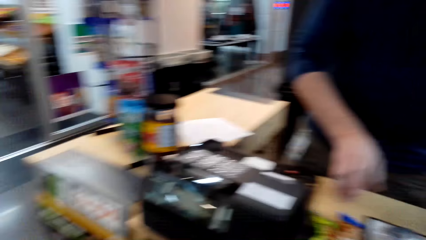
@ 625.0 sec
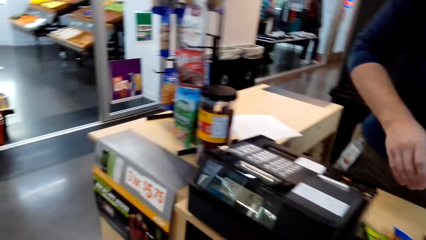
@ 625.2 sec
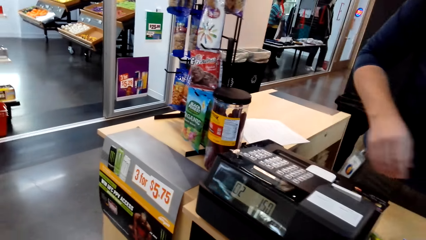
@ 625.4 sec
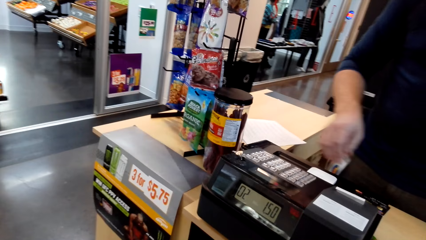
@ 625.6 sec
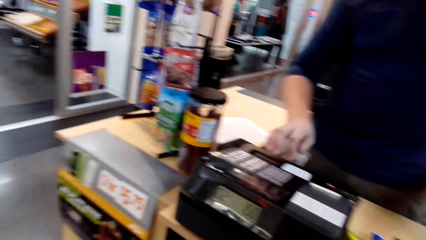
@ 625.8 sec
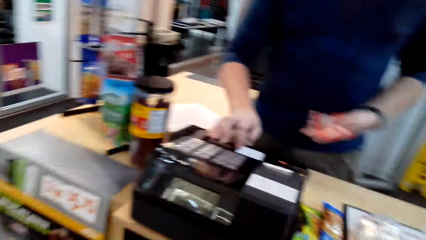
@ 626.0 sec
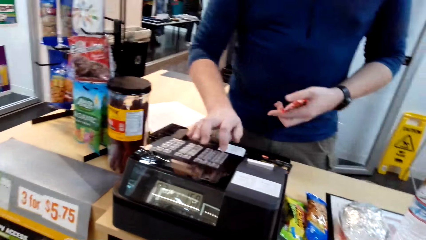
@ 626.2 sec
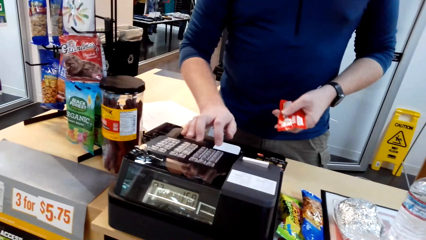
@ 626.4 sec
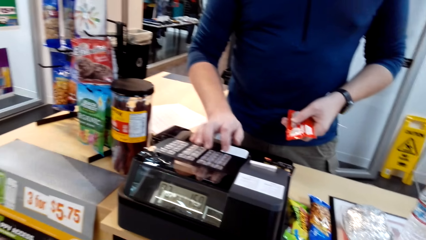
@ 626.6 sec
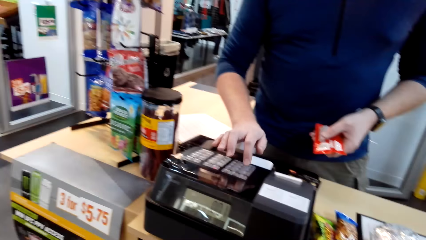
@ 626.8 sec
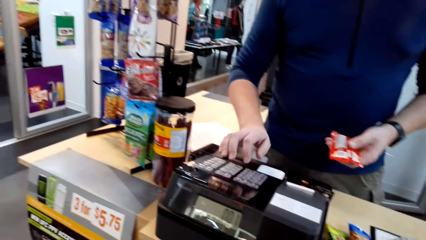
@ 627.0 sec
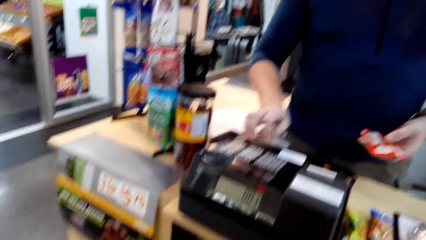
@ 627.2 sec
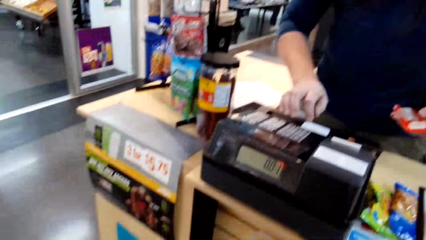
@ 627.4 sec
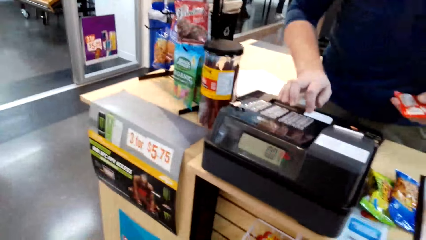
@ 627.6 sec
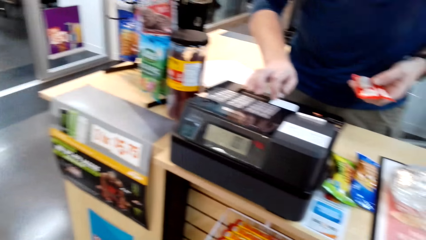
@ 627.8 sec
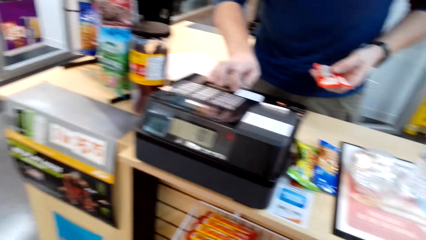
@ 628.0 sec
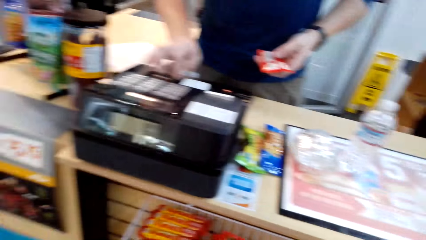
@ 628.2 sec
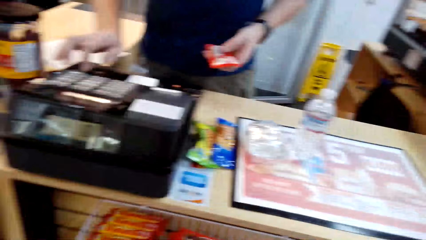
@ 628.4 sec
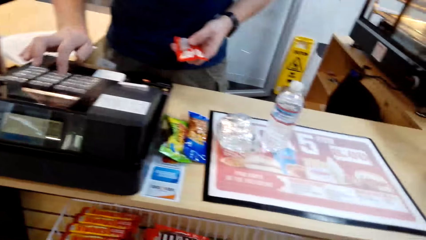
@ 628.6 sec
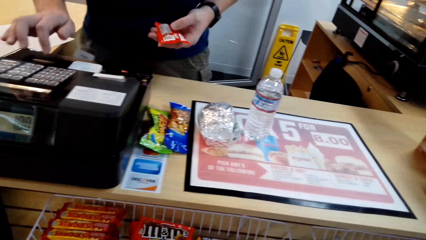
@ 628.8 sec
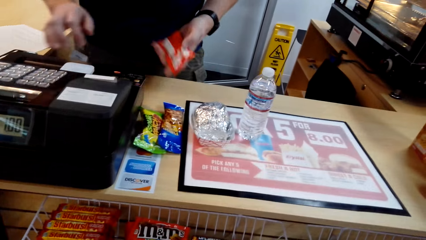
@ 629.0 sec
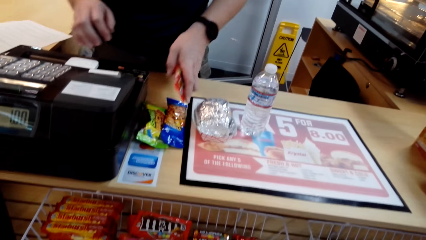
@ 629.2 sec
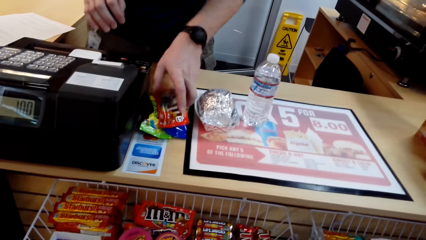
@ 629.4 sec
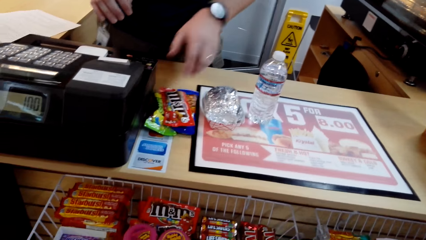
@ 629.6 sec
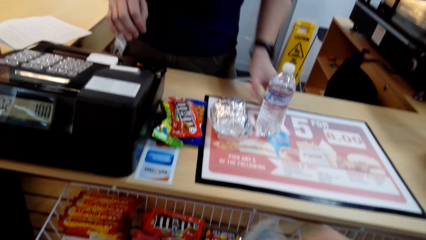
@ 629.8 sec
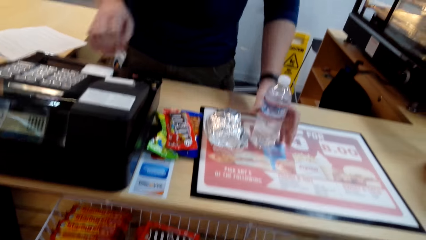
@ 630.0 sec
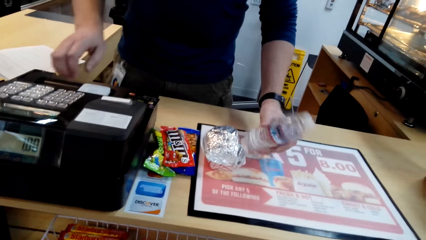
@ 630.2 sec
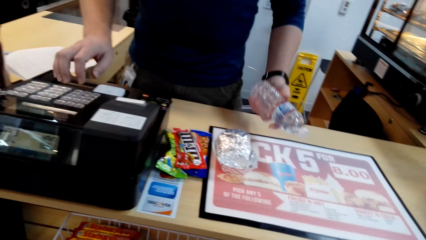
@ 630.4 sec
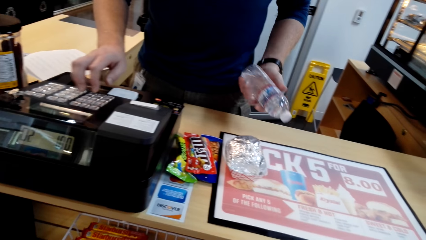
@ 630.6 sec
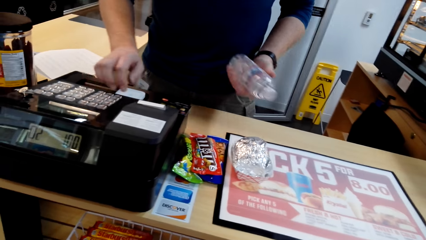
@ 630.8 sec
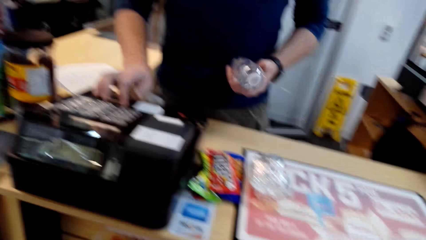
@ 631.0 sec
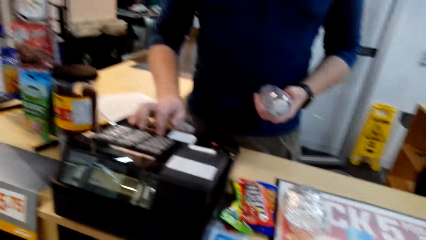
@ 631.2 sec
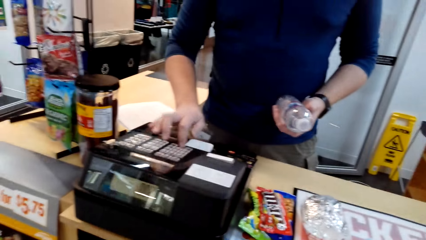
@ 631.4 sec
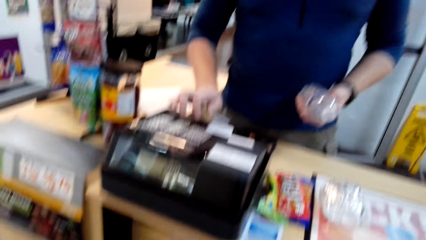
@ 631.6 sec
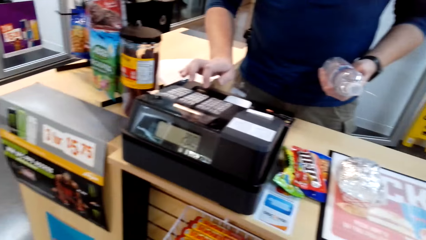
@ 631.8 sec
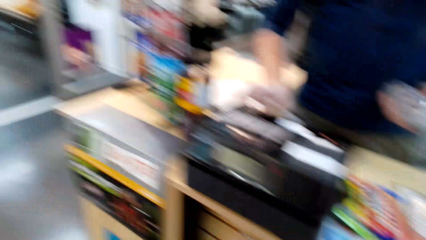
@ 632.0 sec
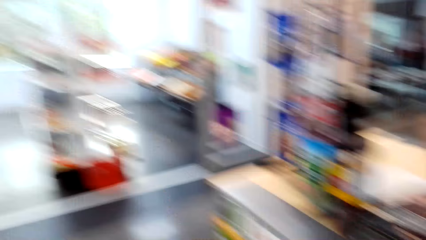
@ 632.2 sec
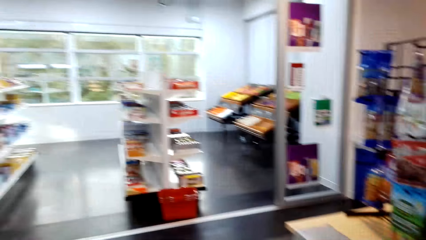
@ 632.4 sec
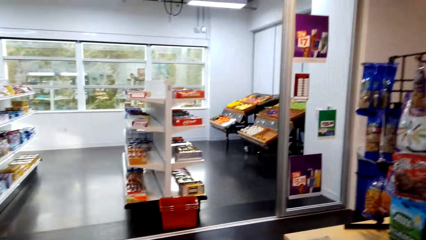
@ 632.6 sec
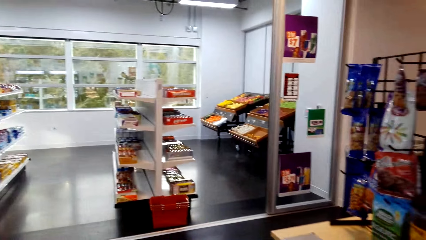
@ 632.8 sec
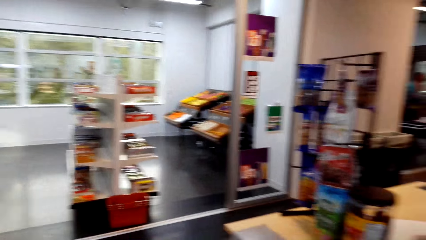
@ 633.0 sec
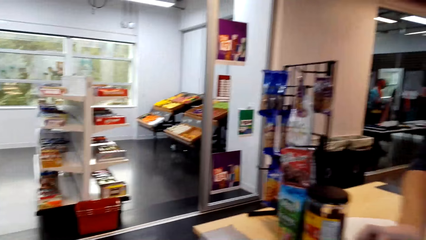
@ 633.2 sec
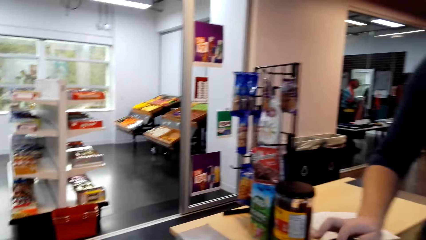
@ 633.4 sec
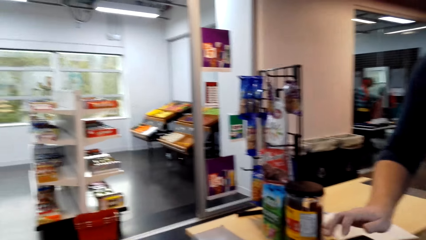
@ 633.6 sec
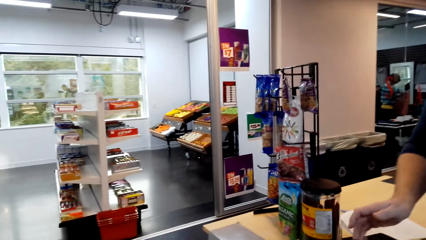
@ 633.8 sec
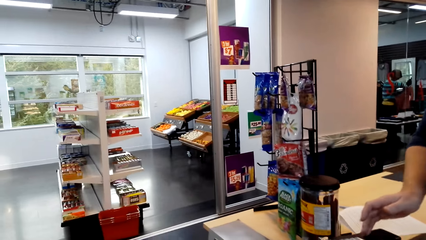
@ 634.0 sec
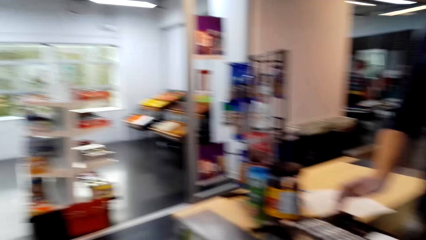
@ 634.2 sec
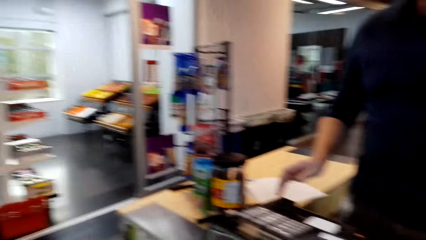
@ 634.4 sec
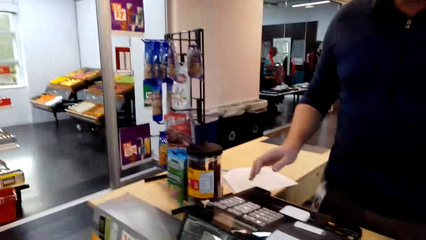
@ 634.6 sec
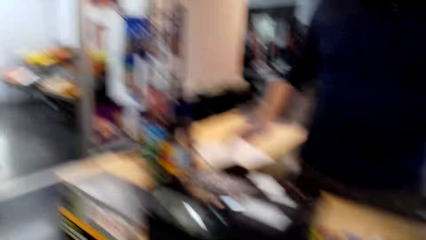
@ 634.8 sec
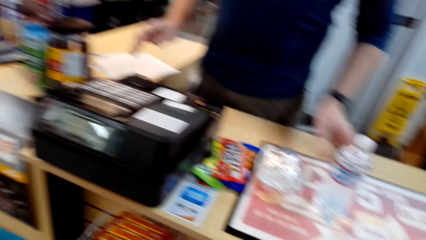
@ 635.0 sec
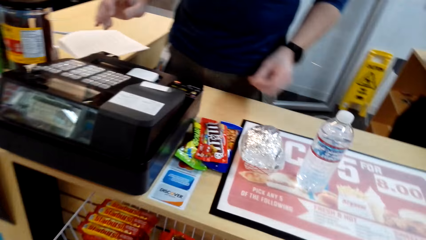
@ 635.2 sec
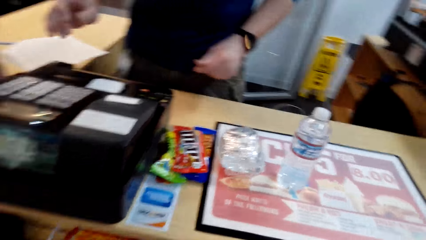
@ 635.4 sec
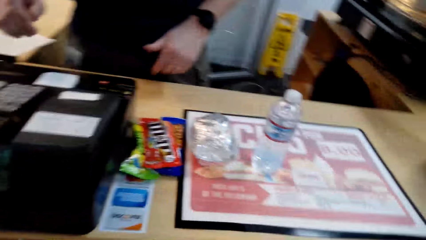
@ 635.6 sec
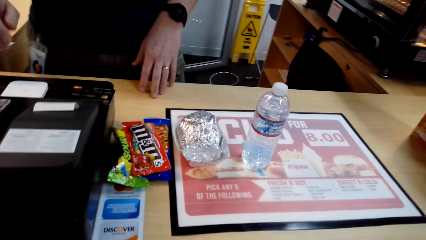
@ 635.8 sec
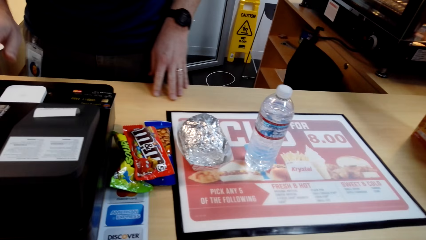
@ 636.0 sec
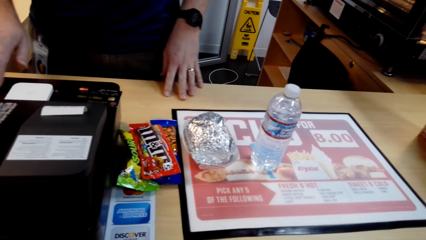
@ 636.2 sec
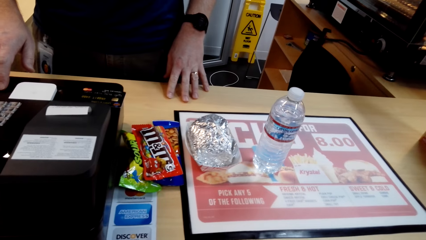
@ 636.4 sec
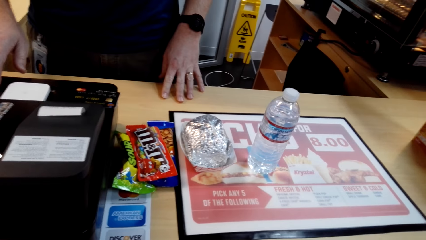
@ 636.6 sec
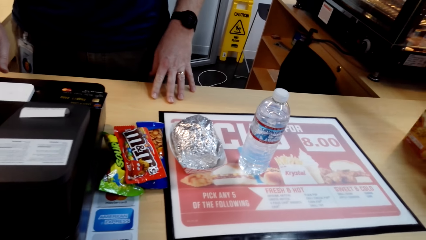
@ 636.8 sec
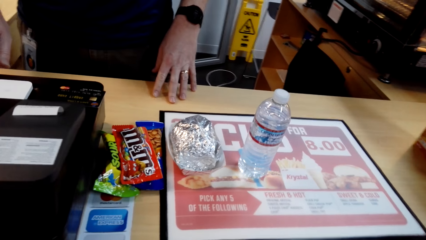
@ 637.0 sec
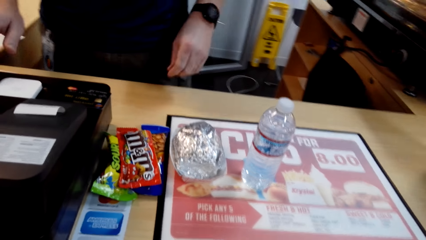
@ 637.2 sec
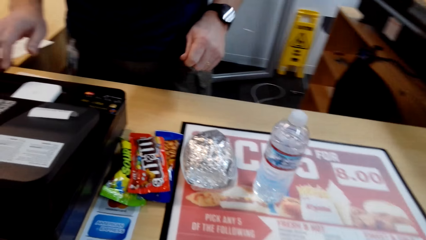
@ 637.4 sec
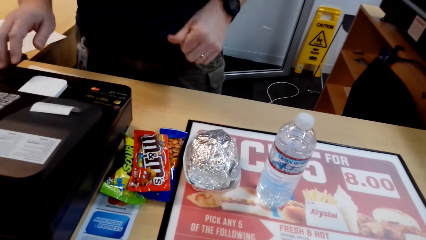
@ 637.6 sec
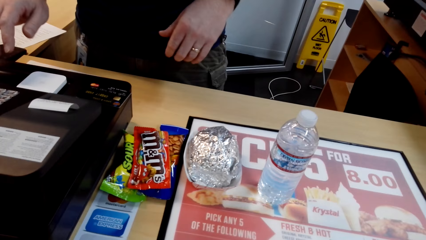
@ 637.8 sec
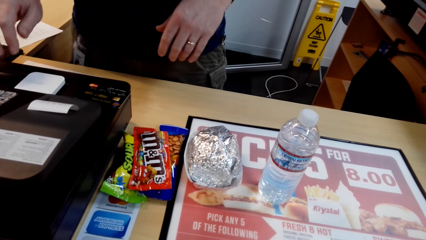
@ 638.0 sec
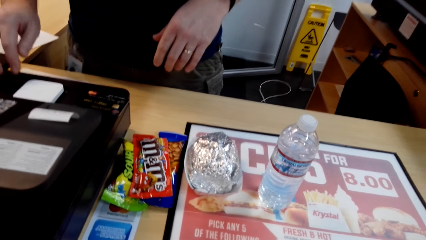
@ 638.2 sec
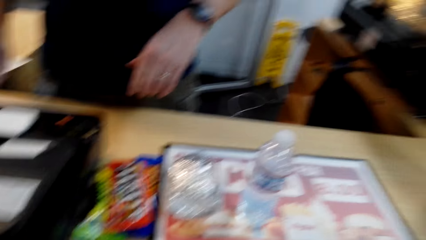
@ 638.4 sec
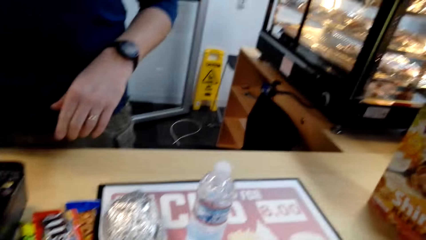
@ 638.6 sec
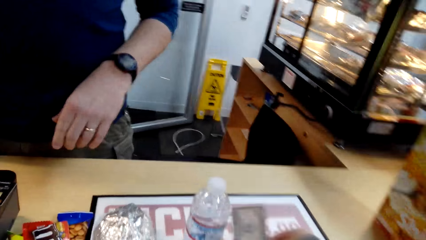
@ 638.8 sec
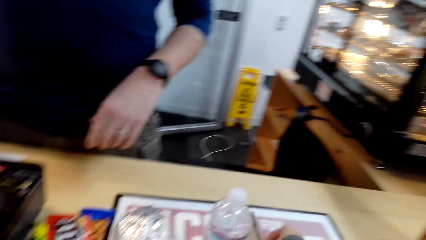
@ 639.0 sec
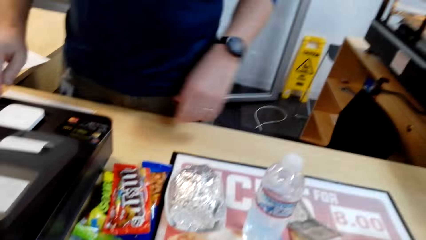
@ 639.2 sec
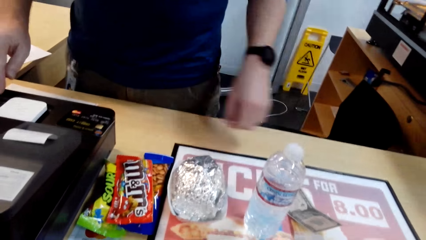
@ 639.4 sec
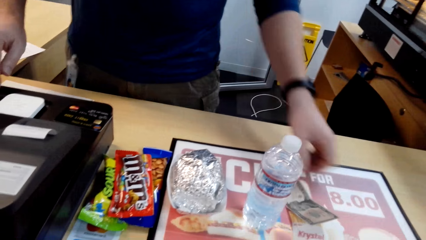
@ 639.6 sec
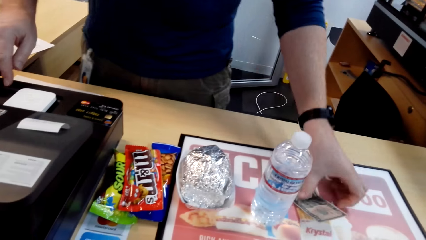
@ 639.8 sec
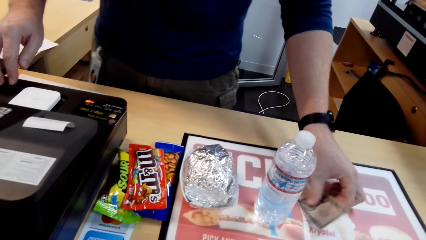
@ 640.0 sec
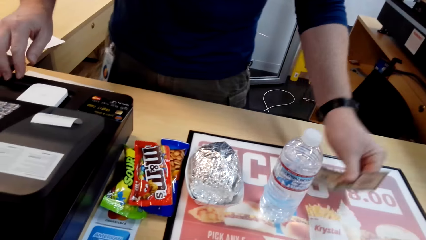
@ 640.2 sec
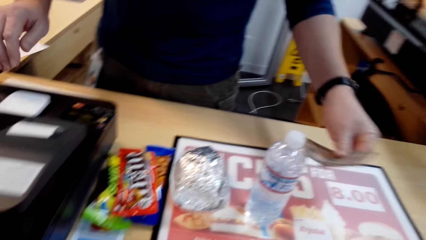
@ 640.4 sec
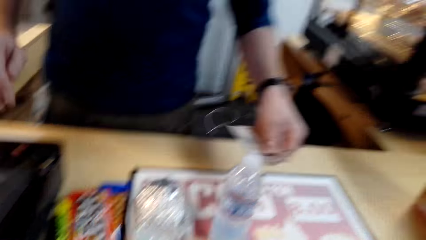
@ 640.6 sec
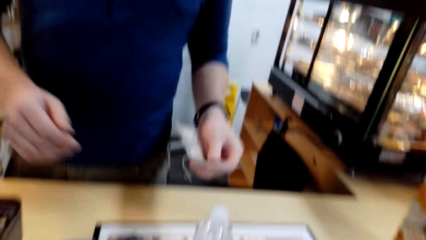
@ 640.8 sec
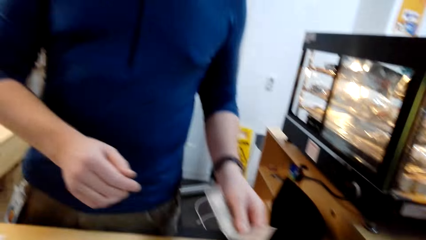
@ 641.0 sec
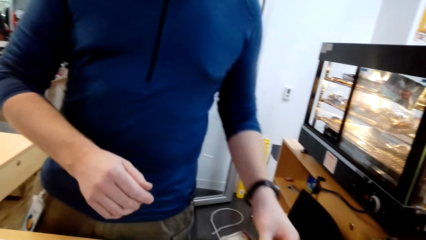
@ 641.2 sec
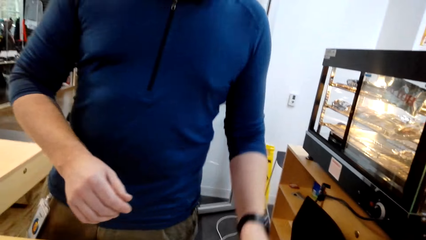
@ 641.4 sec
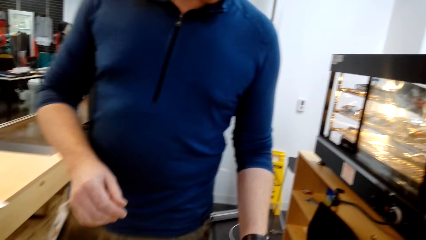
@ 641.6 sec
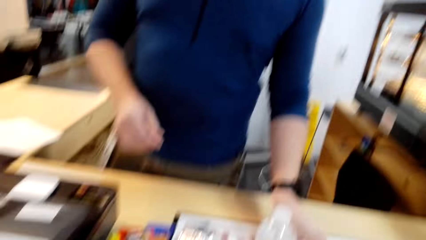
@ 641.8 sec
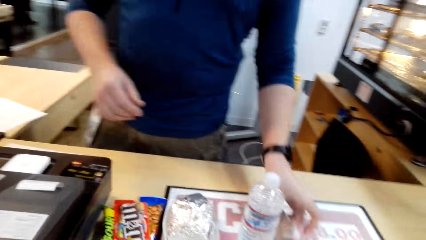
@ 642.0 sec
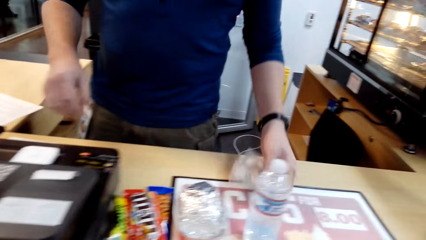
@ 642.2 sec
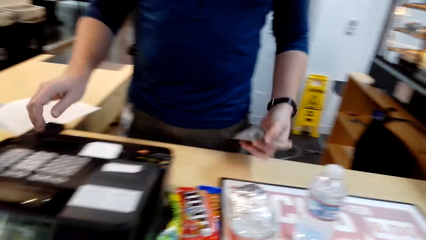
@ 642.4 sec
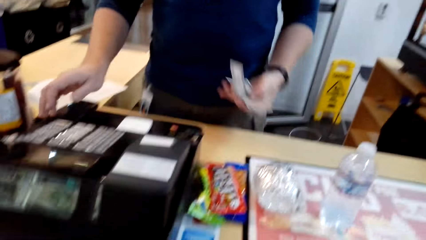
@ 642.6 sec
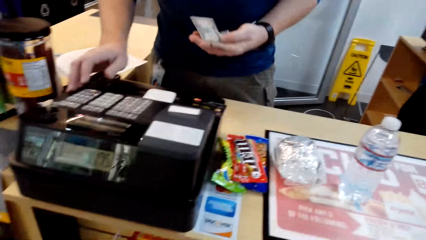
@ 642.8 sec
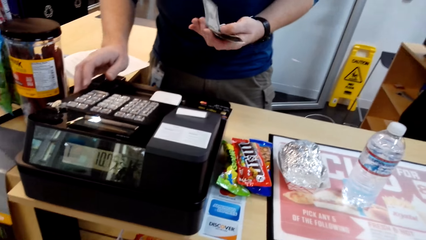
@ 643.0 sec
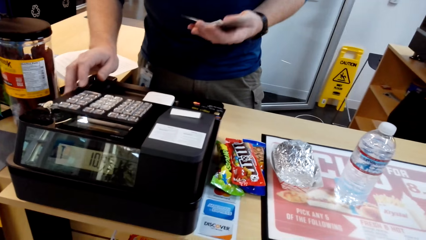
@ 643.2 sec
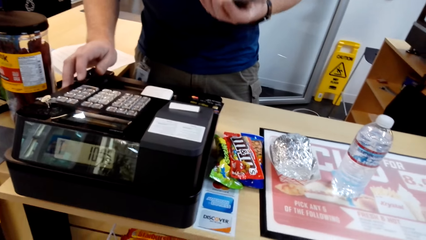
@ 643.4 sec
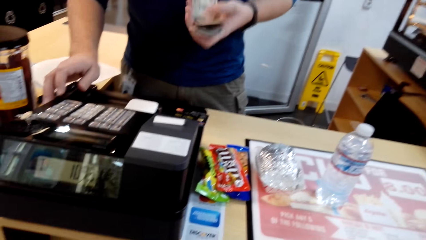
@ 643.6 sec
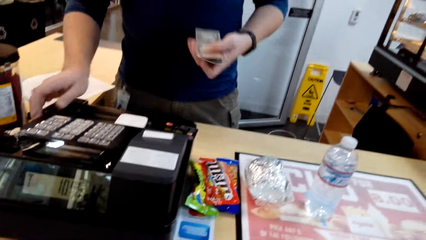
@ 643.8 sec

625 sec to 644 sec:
The man places a product in the counter, picks another product from the counter and presses the billing machine. The man places the product in the counter and picks a bottle of drink. The man presses the billing machine. The camera wearer rotates the camera. The man picks the cash from the counter.
